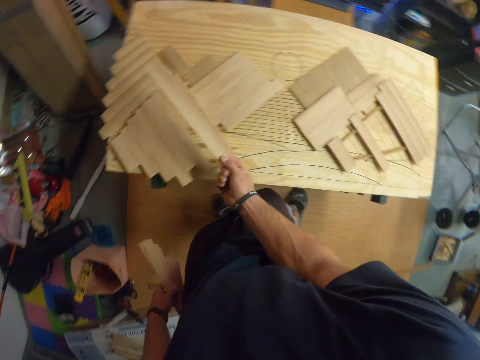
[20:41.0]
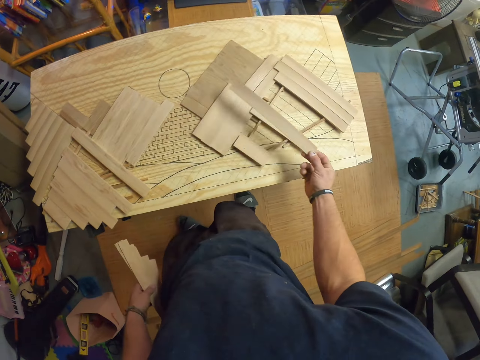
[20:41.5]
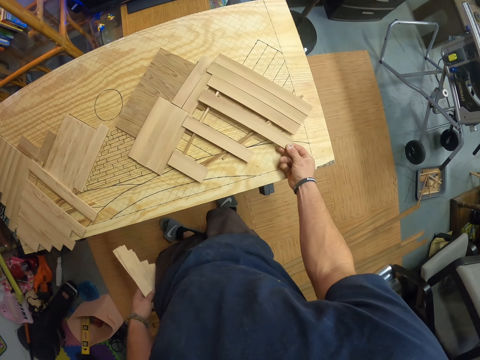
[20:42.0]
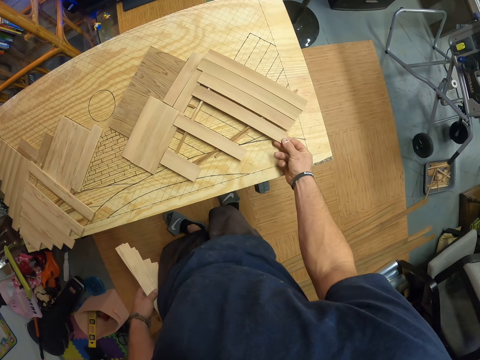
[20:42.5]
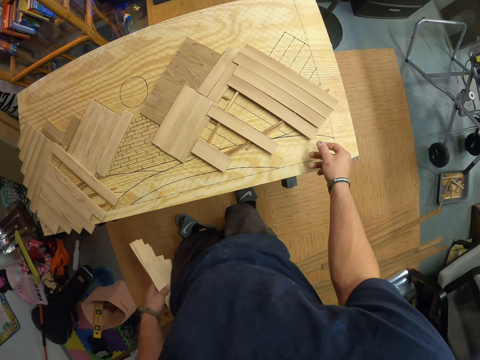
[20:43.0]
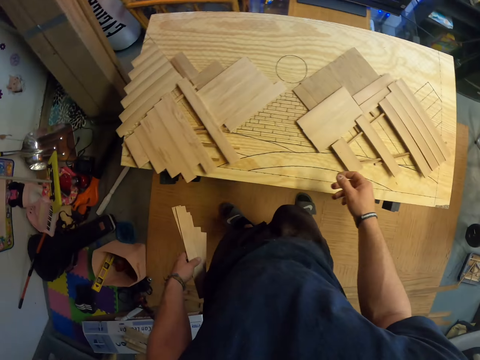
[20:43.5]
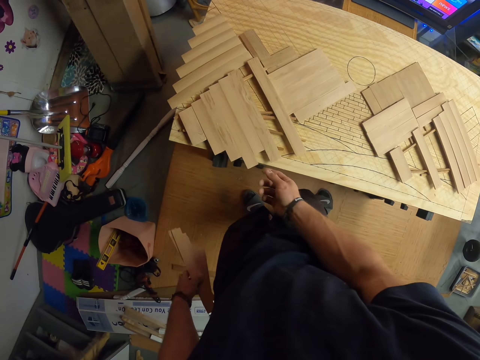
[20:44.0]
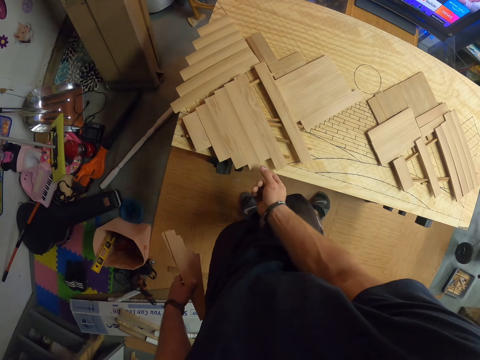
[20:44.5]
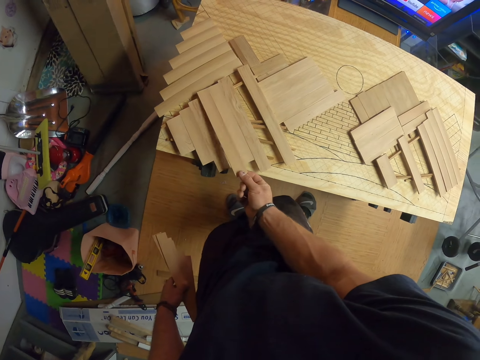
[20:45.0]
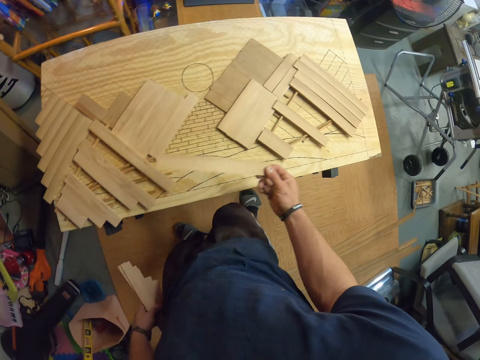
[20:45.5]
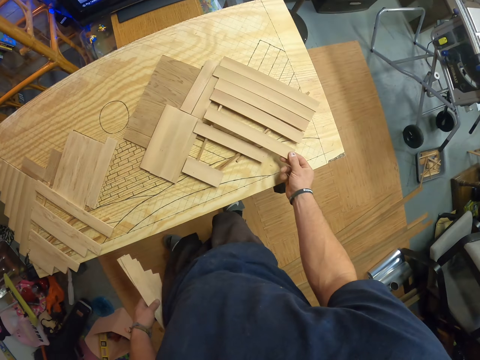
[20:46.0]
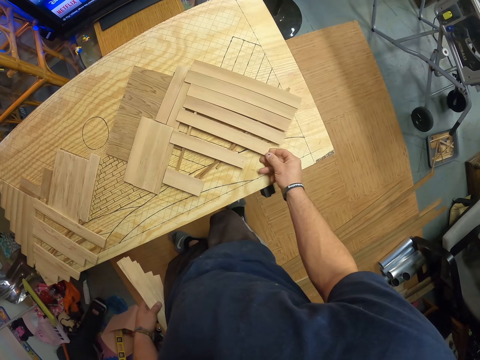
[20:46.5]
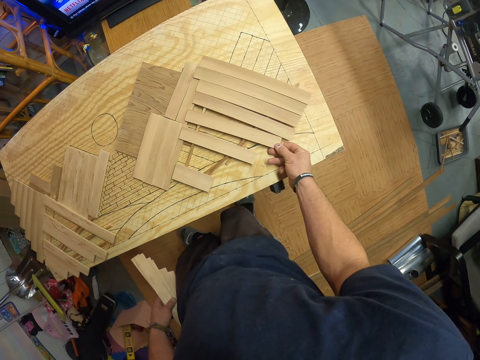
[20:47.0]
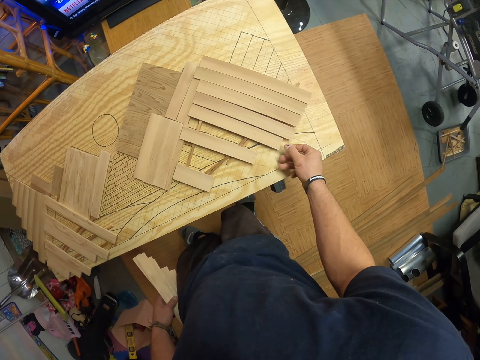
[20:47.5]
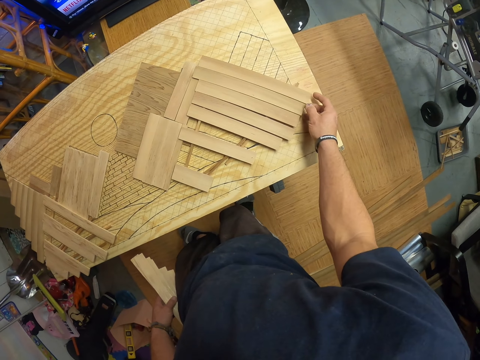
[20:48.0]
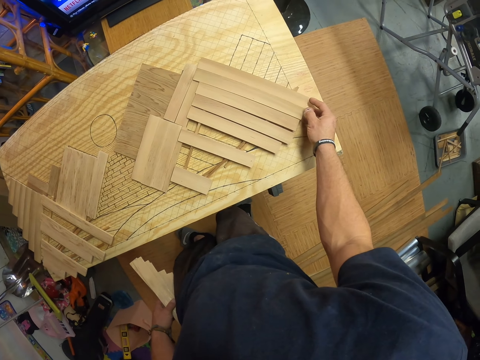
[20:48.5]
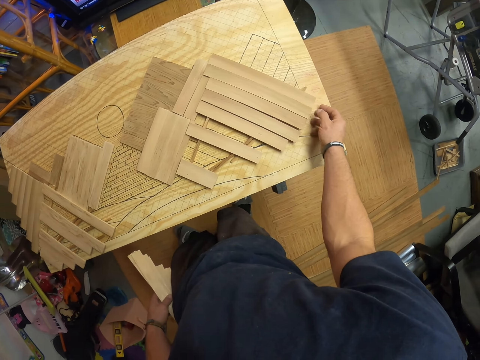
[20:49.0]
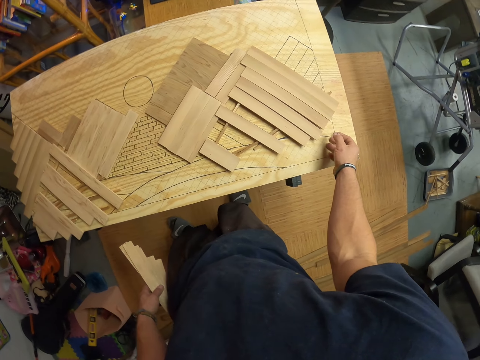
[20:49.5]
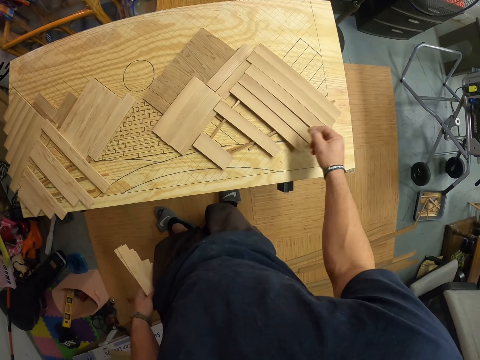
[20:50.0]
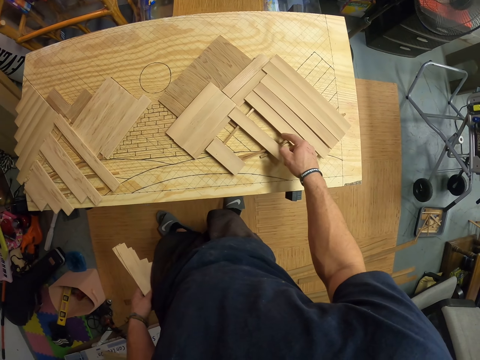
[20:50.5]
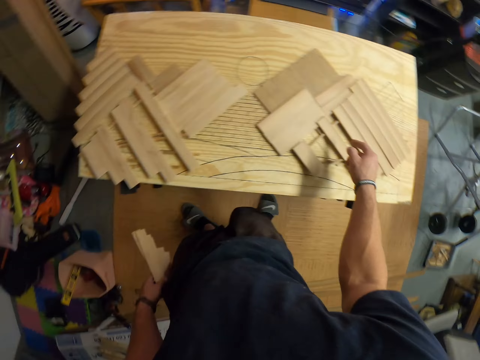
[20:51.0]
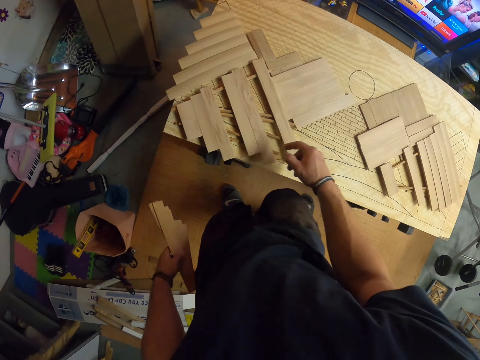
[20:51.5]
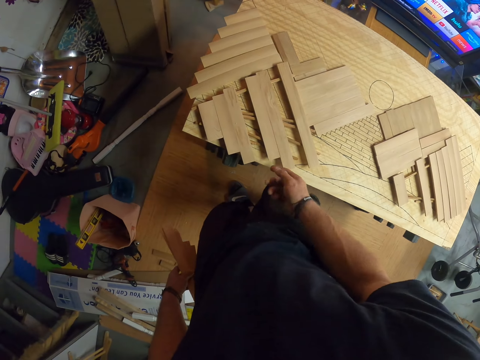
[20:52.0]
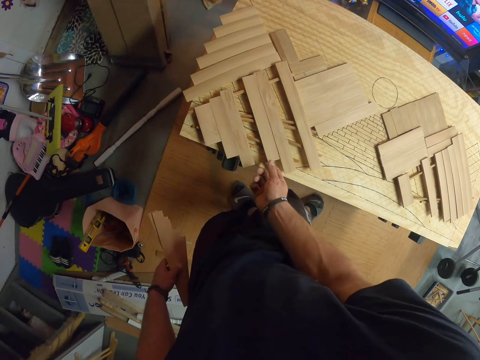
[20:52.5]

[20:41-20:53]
The camera wearer adjusts the pattern on the table with his right hand.

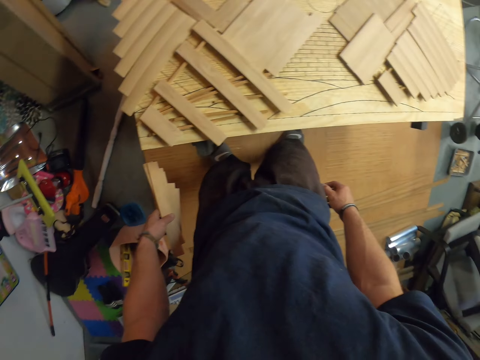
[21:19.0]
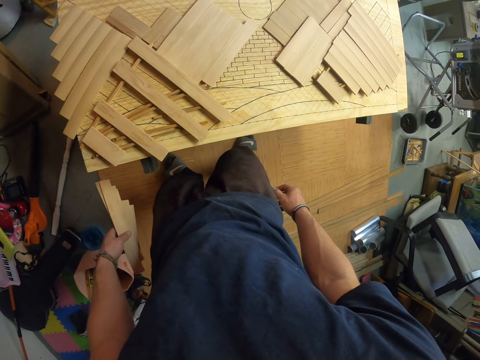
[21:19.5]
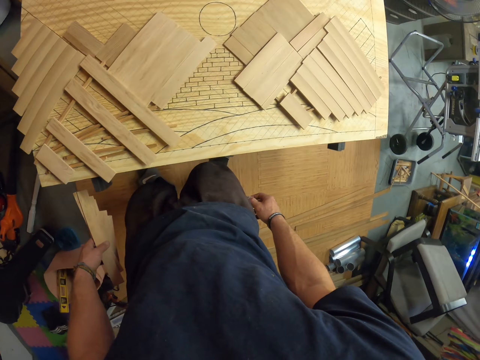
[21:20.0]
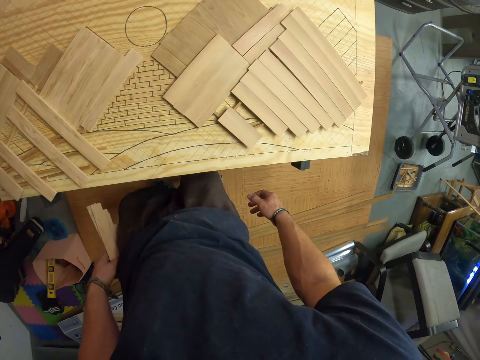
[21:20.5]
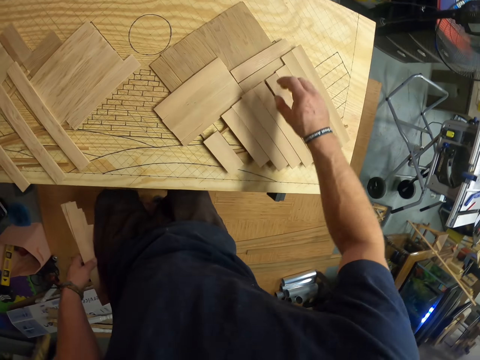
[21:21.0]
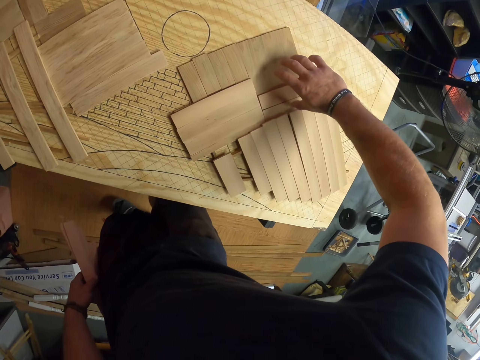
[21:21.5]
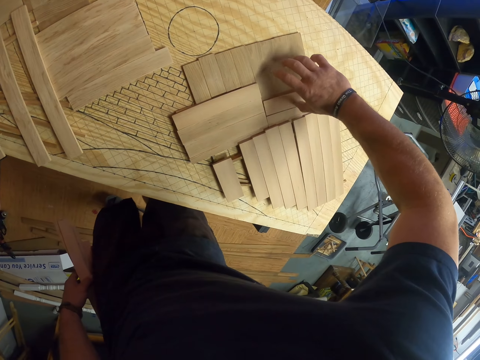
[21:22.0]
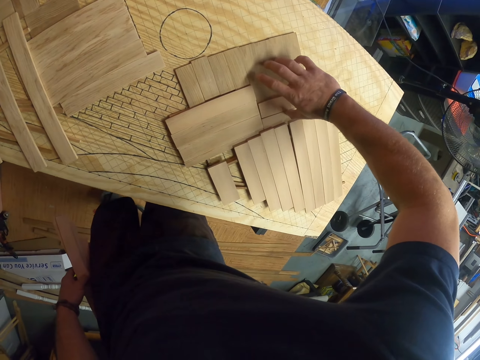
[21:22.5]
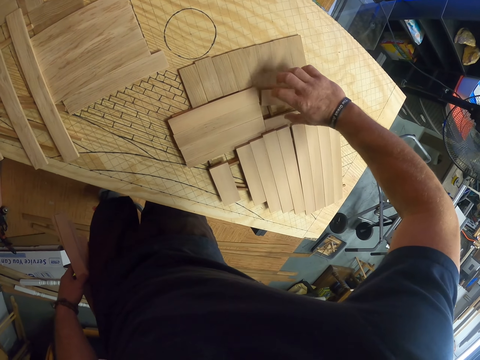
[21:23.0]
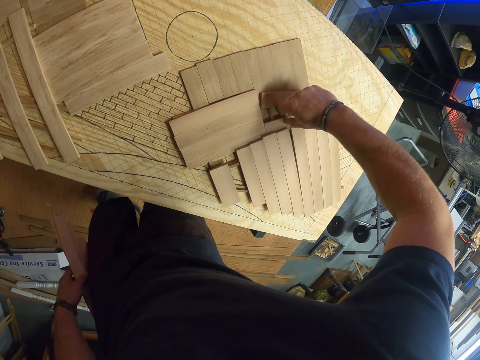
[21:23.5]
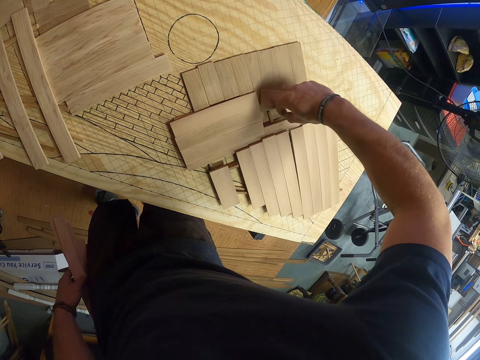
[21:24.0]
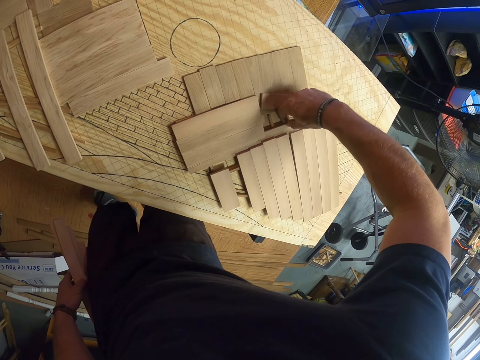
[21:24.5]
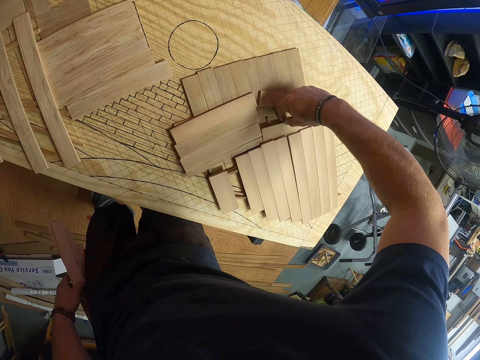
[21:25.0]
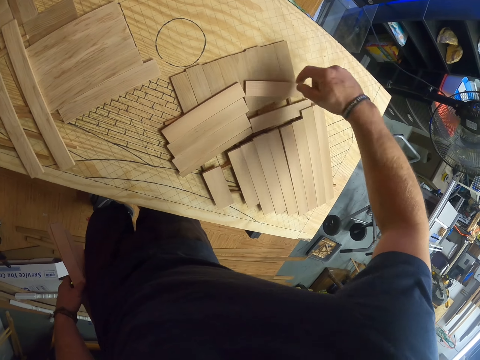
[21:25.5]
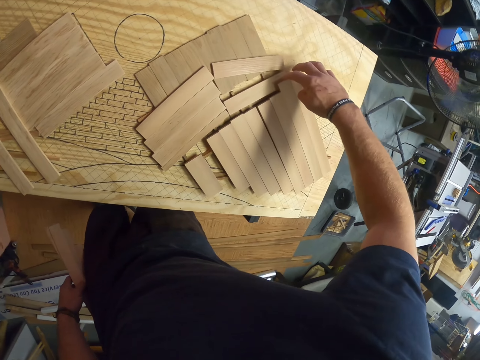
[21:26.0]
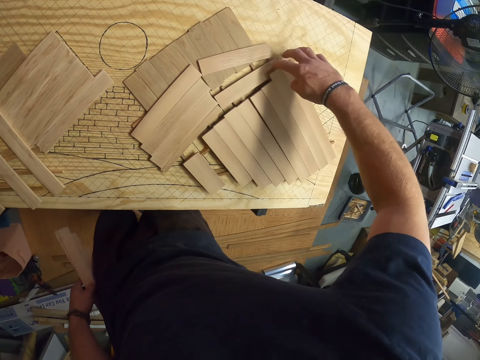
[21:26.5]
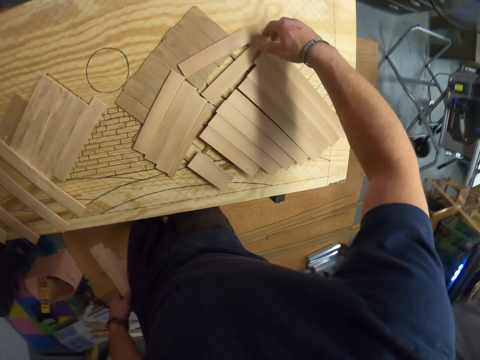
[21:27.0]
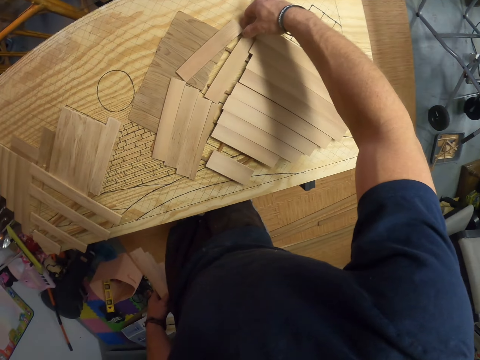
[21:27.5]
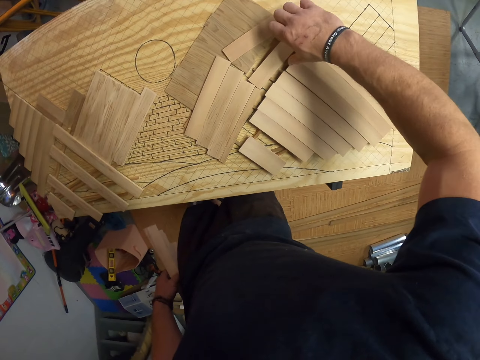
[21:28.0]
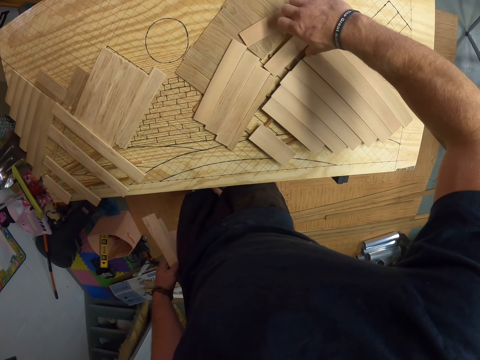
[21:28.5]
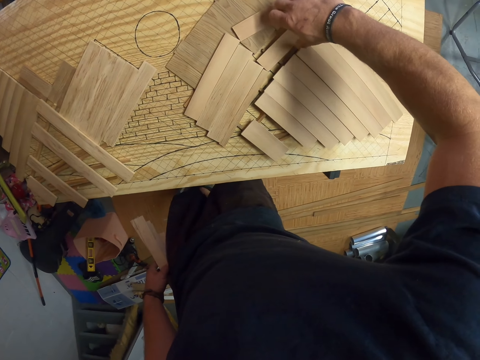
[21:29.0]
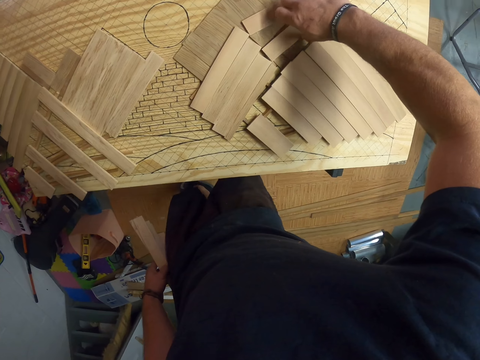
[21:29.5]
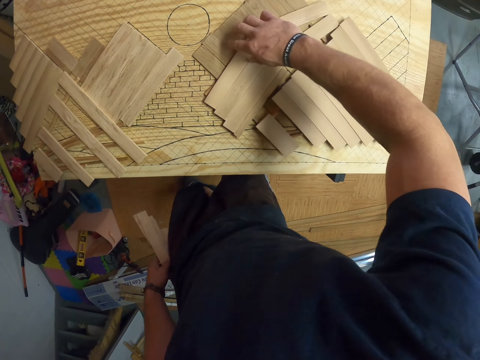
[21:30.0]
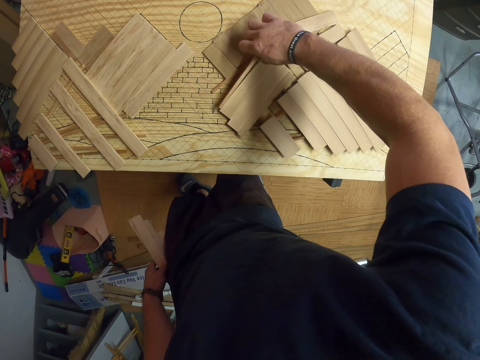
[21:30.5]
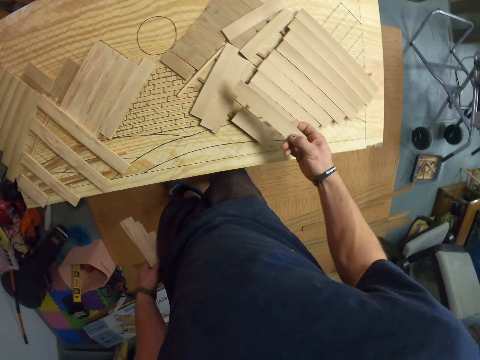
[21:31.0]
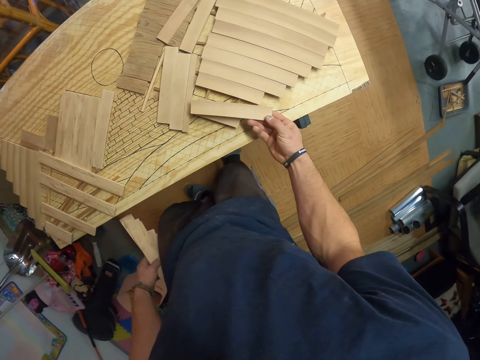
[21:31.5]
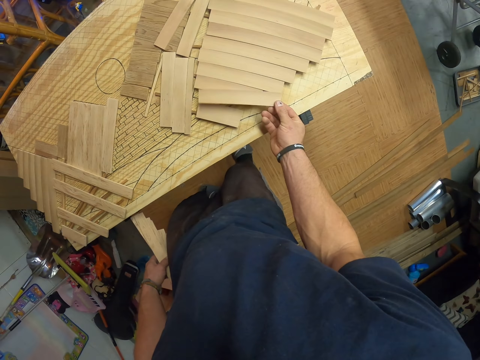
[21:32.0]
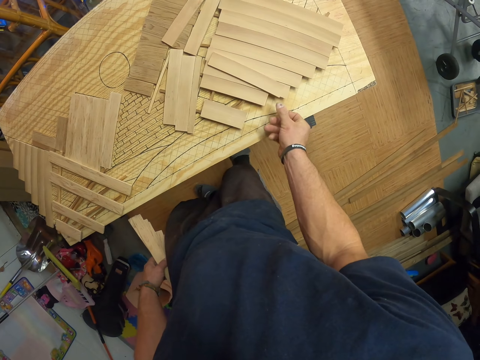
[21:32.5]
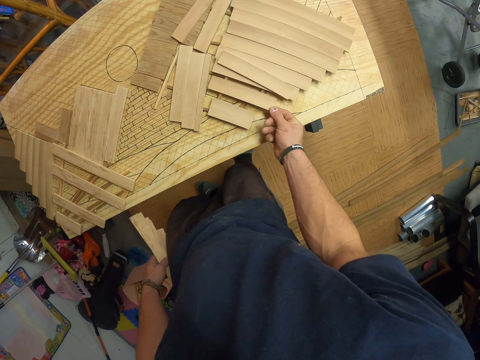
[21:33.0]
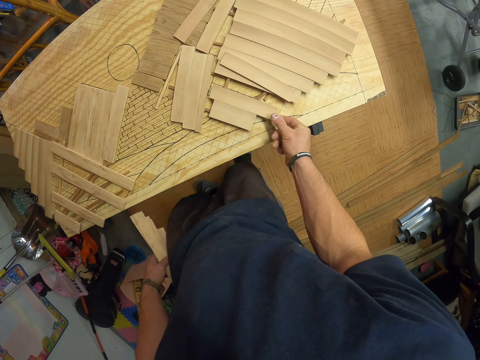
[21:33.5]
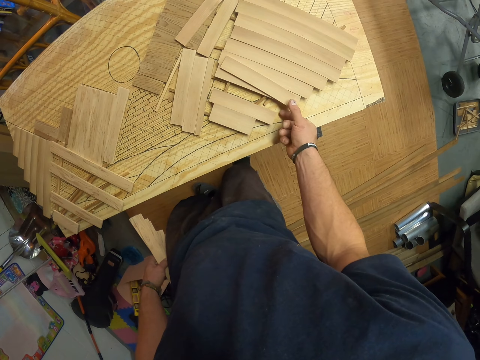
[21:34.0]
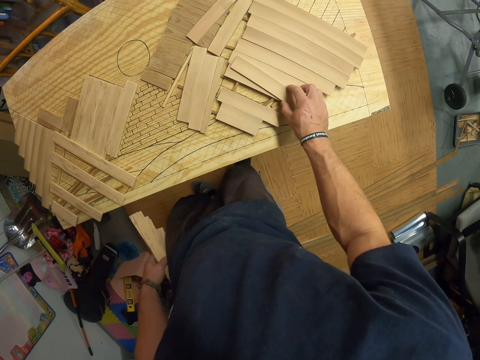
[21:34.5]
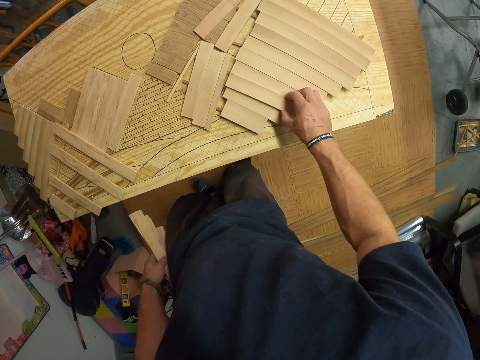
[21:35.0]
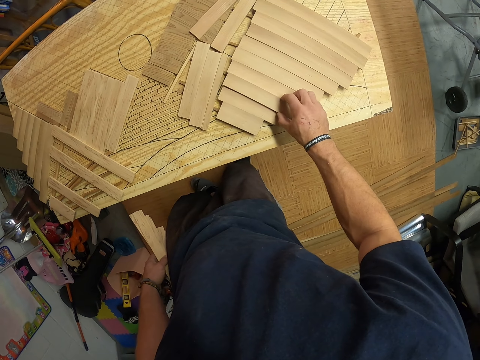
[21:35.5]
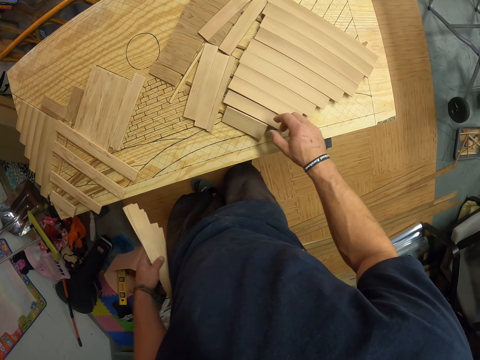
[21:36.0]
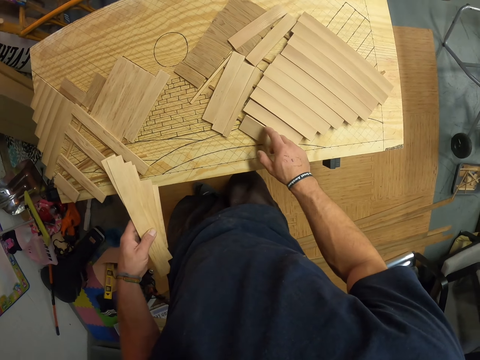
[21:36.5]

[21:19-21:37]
The camera wearer rearranges the pattern on the table with his right hand. He moves the wood.
